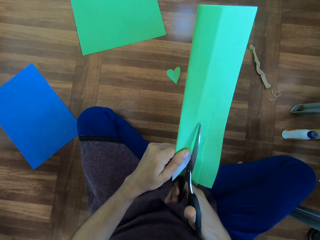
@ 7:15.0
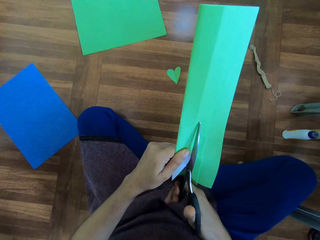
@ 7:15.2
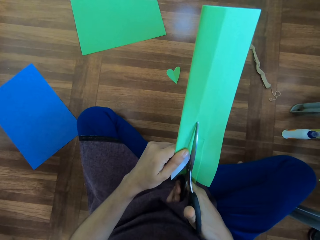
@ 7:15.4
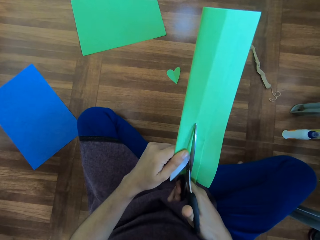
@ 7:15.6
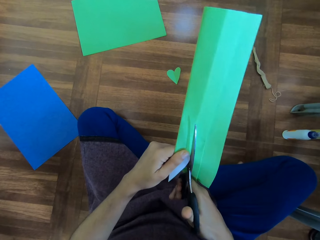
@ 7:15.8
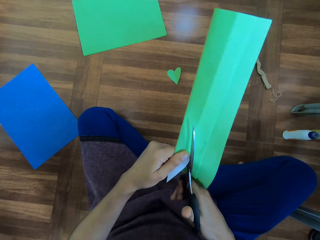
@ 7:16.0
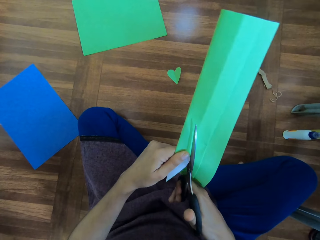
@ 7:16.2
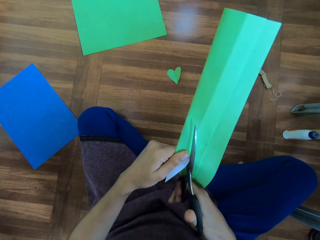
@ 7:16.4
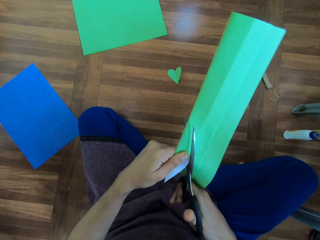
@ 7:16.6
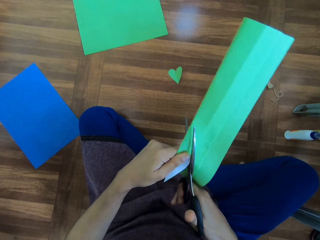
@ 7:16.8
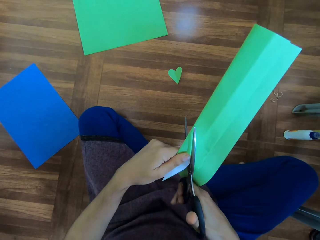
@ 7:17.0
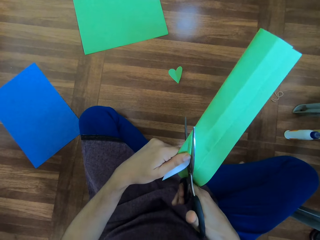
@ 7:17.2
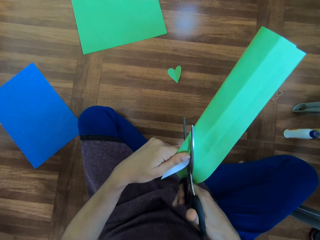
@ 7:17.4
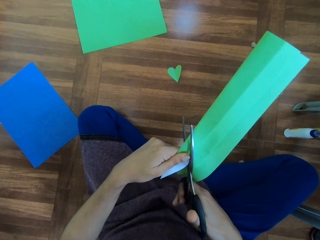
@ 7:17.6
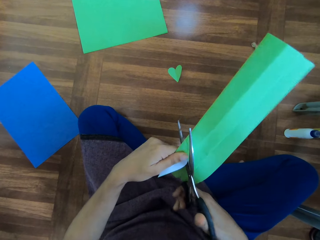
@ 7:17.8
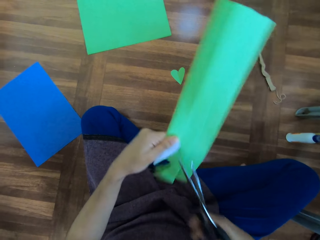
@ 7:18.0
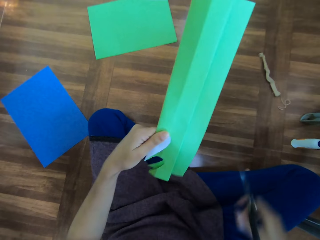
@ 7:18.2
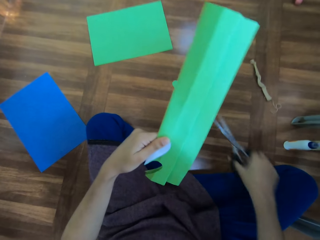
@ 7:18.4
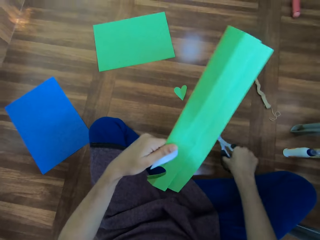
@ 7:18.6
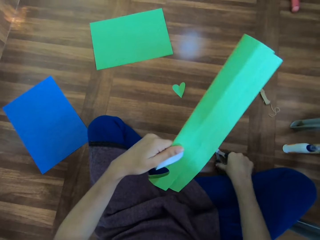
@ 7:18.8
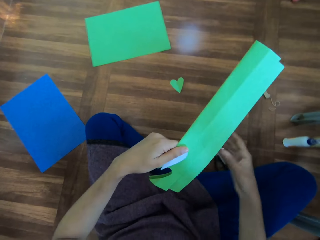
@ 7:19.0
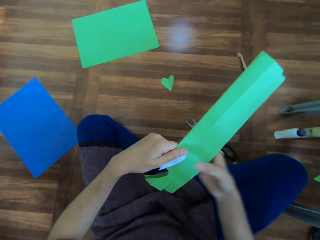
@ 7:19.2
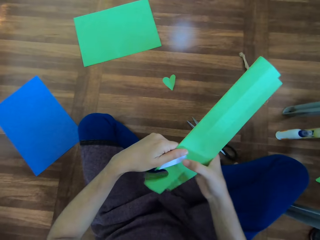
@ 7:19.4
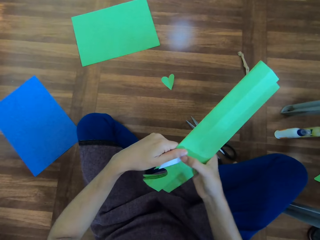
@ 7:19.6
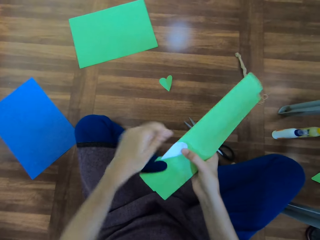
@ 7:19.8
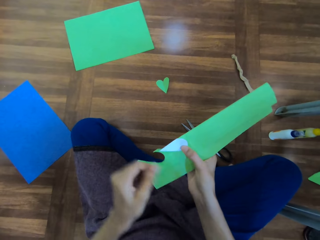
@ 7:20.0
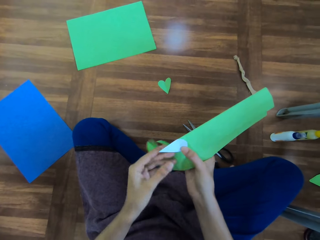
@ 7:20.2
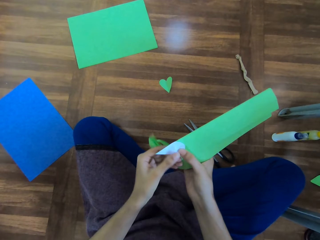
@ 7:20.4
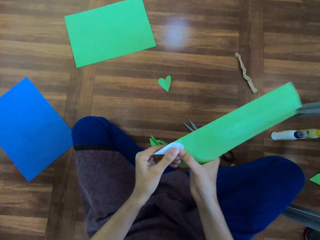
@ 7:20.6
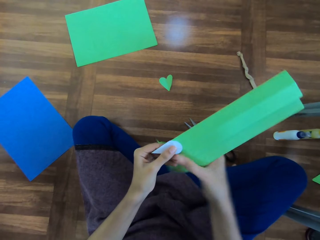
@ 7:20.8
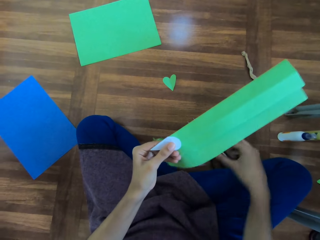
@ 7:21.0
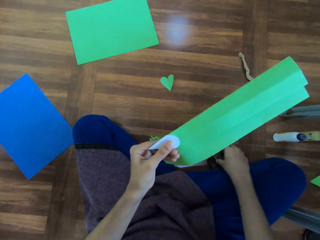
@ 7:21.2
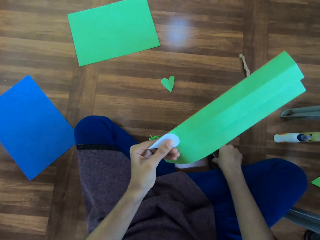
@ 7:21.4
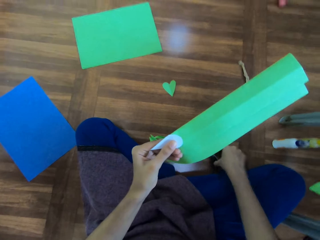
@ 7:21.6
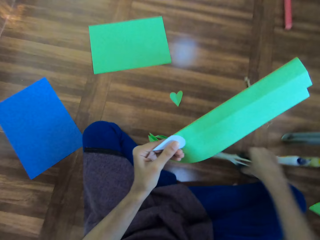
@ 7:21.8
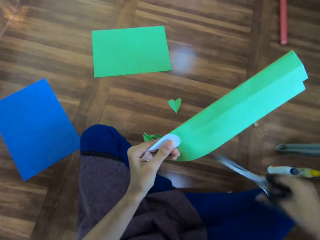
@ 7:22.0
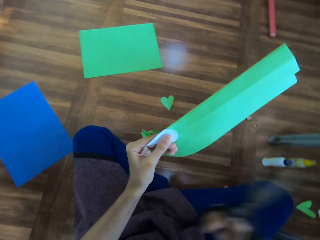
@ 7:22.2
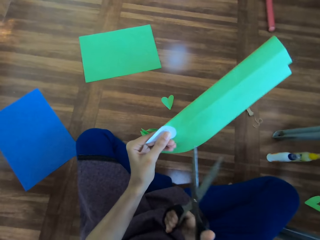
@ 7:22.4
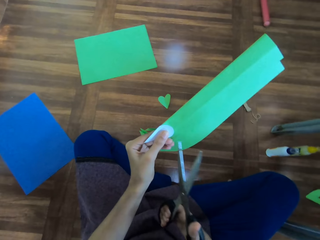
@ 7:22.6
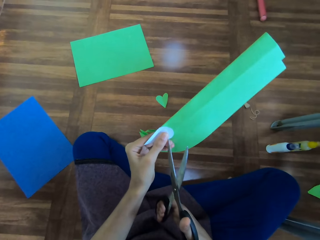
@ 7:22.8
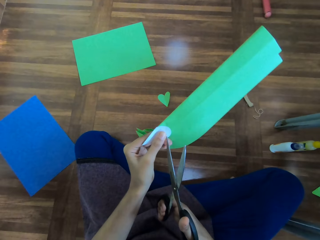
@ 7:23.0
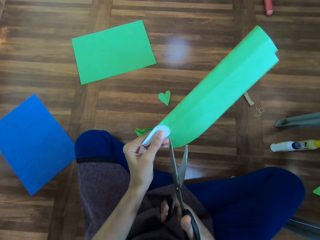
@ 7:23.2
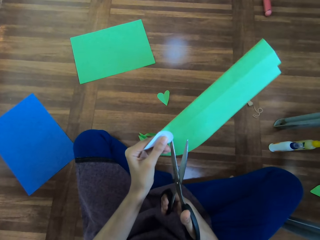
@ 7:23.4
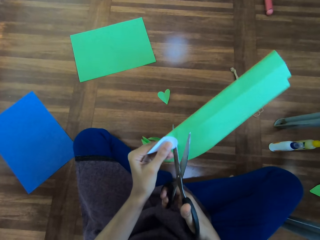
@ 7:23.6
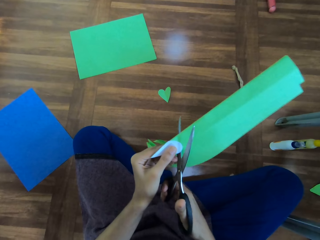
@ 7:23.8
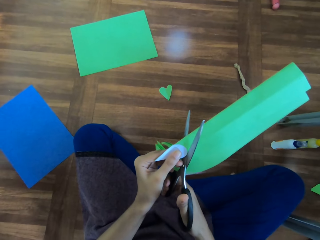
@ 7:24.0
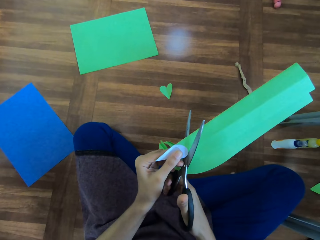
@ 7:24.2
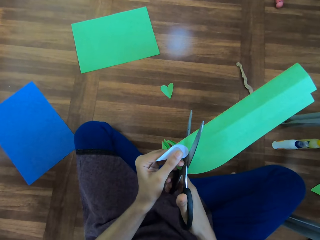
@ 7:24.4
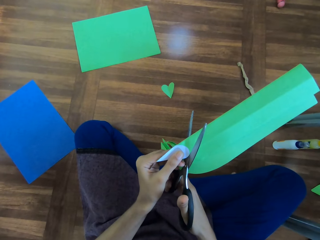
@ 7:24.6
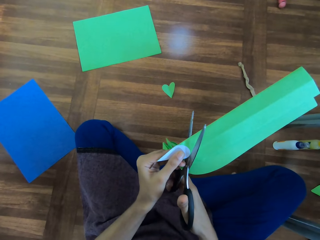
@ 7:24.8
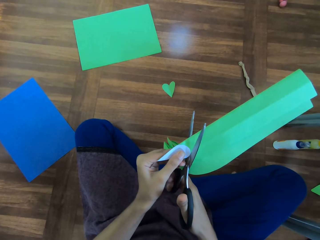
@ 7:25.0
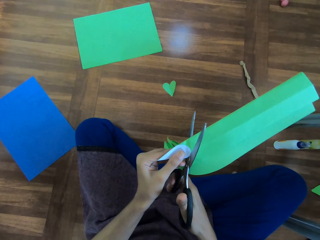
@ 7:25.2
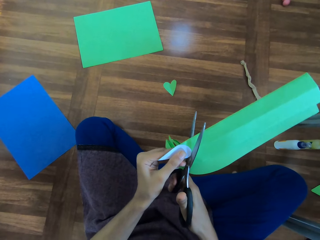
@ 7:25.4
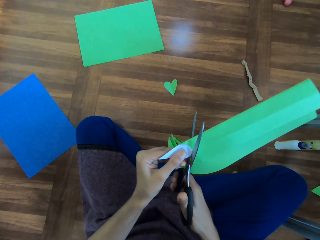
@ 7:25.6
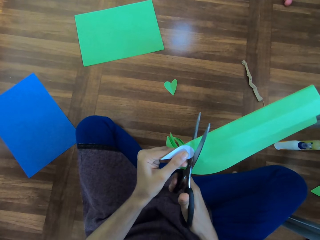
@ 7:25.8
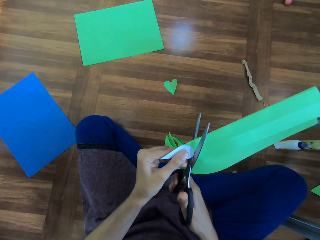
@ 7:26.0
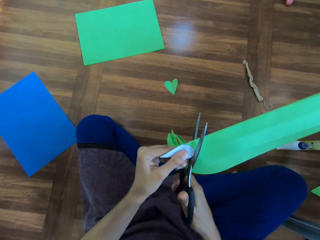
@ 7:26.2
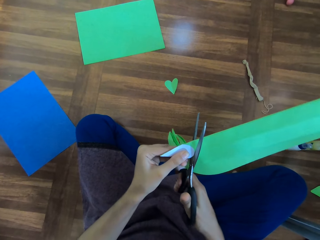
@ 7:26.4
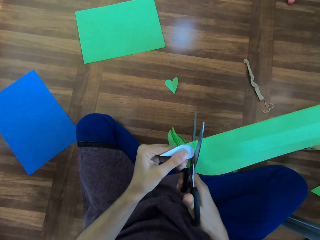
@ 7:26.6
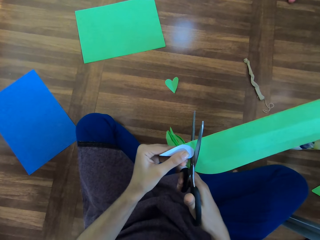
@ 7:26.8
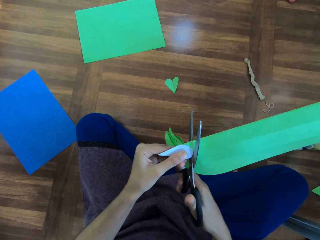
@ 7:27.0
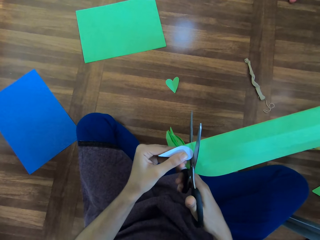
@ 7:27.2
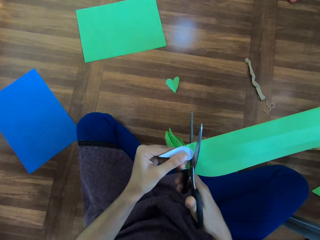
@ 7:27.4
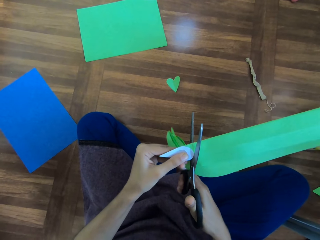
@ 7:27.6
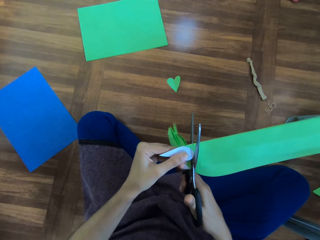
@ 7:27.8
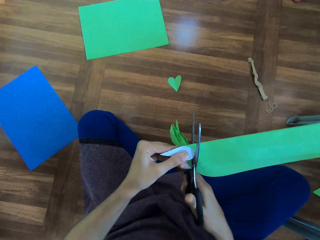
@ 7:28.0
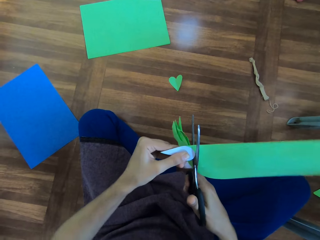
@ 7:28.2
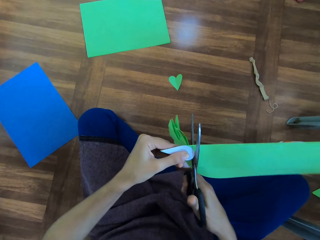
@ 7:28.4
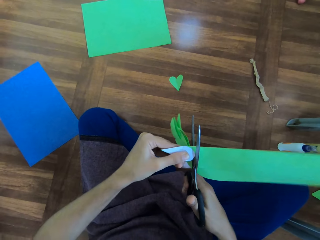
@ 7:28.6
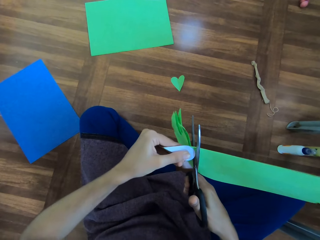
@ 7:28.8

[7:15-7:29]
The camera wearer places the scissors on the floor. She adjusts the piece of paper in her hand. She picks up the pair of scissors from the floor. She cuts the paper with the scissors.

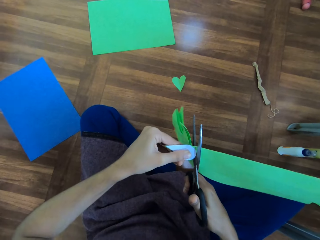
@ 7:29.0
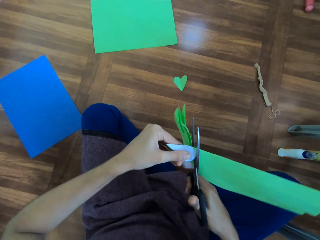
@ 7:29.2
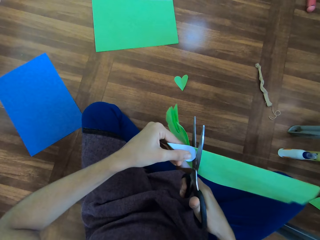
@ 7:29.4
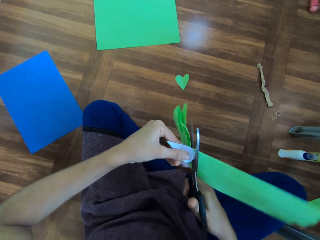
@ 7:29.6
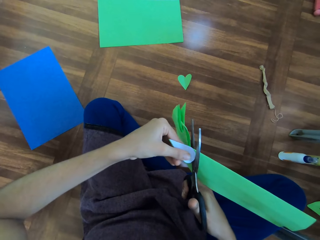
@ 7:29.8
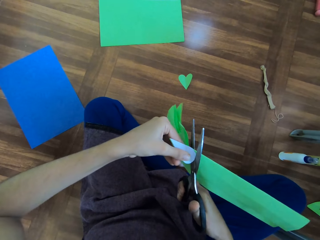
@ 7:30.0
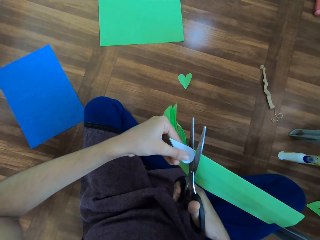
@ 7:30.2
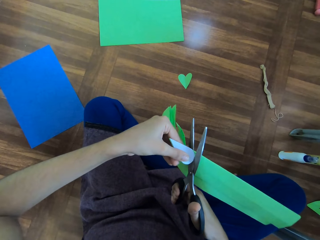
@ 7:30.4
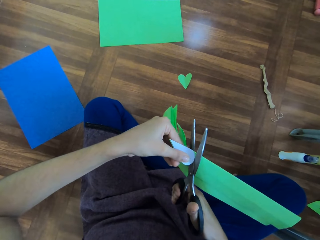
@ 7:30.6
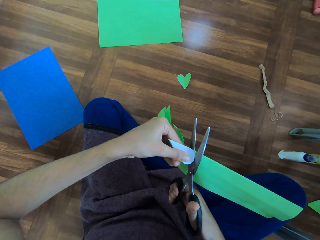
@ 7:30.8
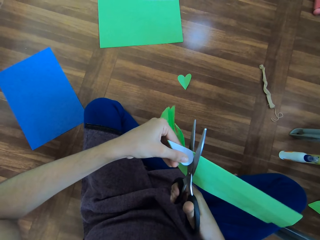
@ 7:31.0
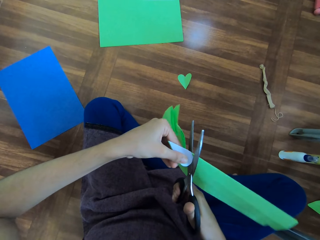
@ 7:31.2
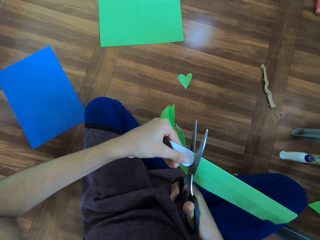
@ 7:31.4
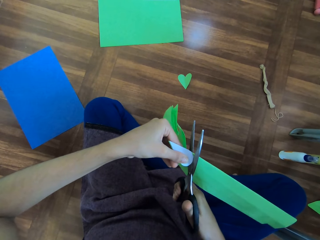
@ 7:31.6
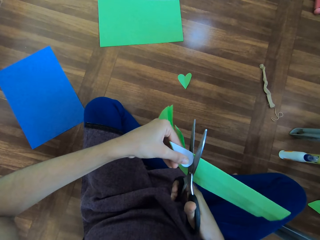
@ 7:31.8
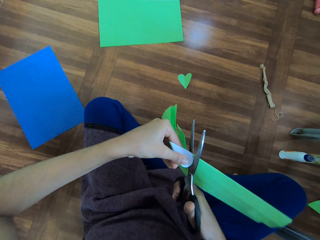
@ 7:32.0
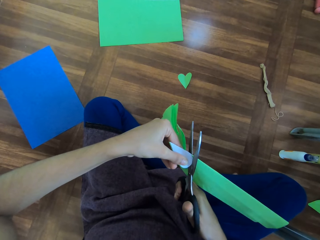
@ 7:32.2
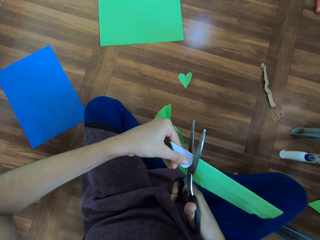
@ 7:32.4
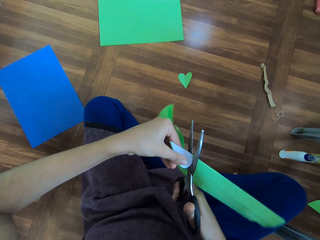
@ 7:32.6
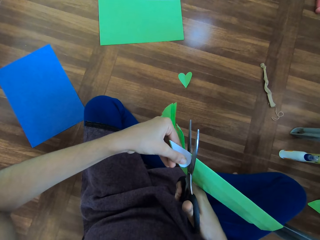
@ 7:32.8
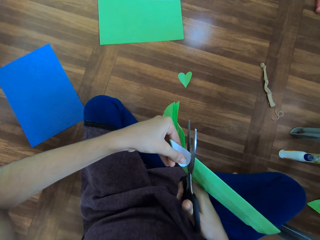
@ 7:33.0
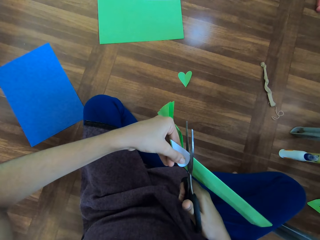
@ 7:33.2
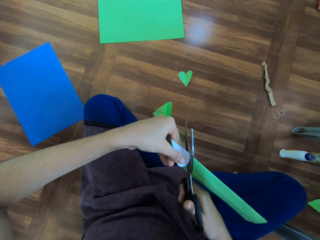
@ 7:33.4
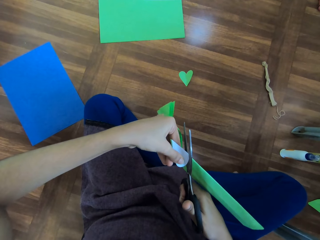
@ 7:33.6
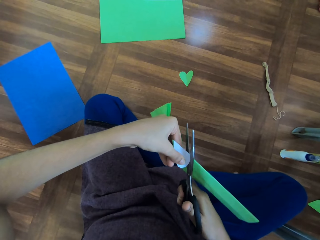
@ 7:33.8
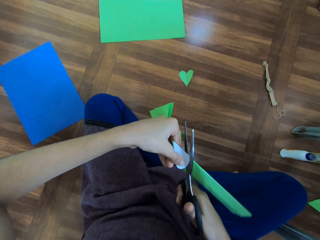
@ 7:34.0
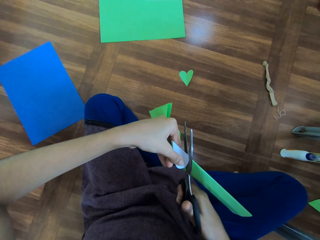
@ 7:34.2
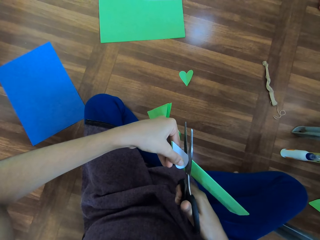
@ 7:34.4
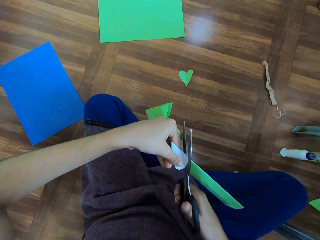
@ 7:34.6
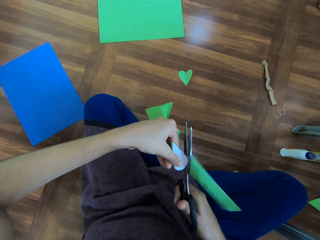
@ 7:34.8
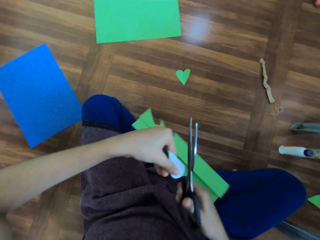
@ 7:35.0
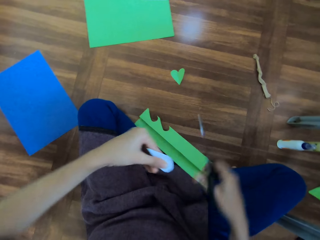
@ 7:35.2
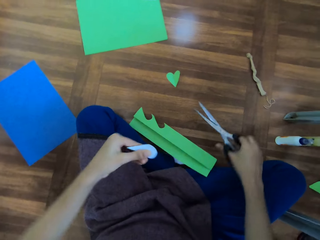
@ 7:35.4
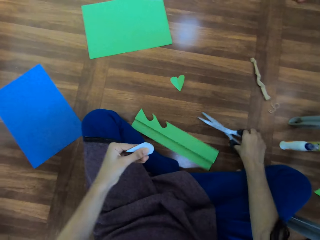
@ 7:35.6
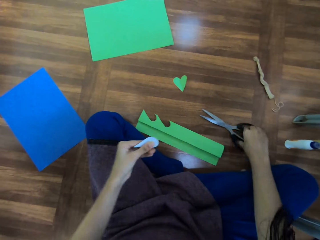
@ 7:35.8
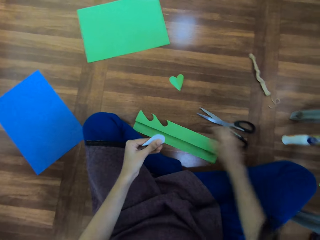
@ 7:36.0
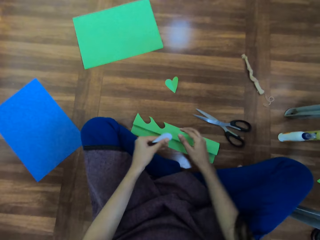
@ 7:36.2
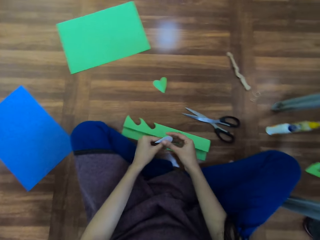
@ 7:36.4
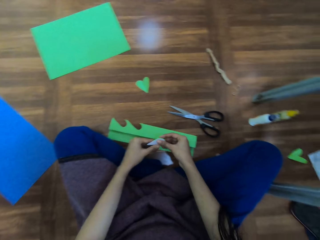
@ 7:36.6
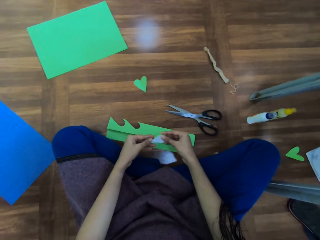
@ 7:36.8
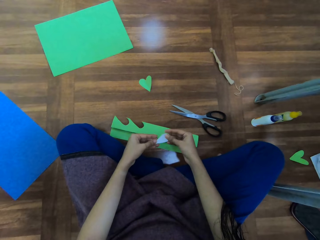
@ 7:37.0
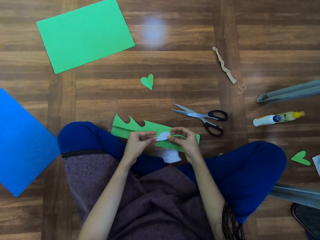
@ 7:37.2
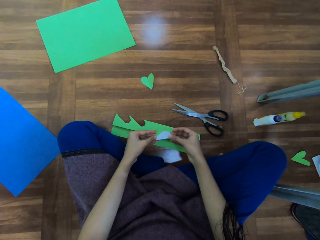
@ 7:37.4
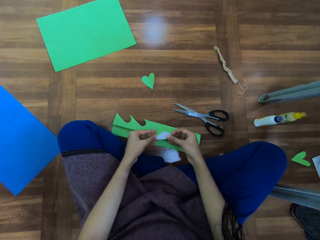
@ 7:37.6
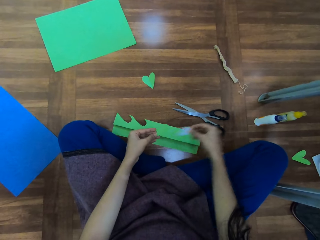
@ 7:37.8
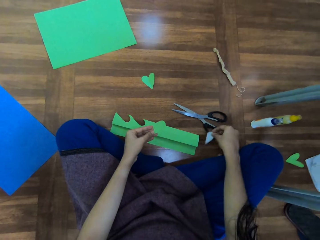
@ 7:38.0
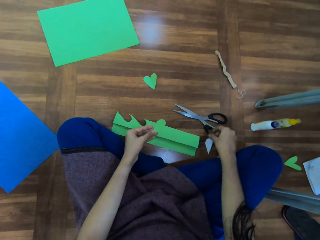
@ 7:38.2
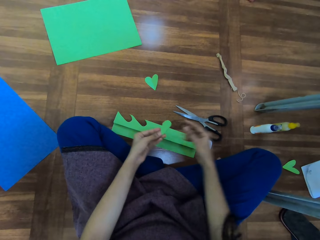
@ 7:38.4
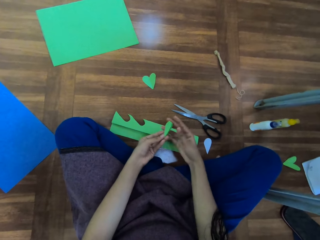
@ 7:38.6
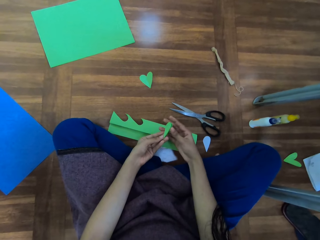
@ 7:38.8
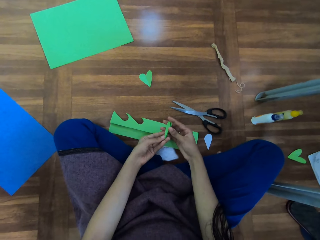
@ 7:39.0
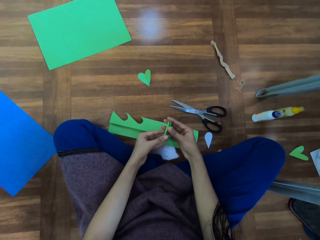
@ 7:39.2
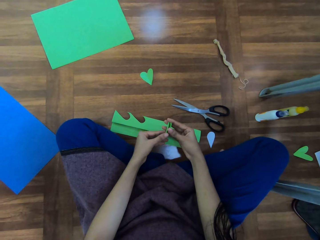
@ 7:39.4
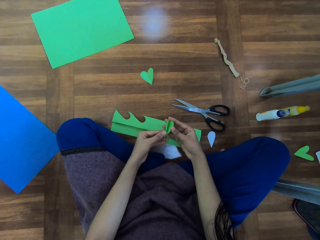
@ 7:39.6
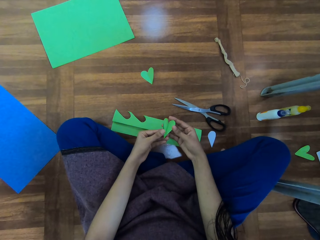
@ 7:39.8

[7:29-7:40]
The camera wearer places the scissors on the floor. They place the piece of paper on the floor. They open the pieces of paper.
